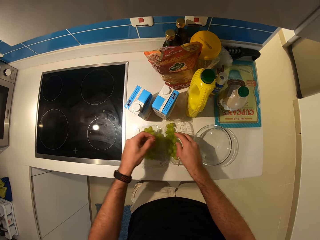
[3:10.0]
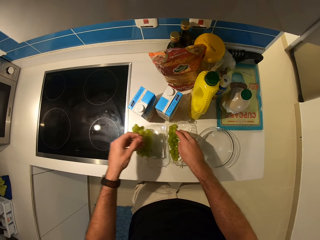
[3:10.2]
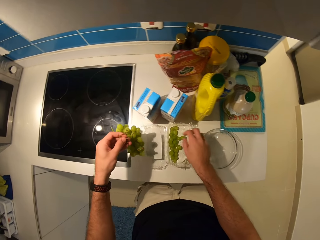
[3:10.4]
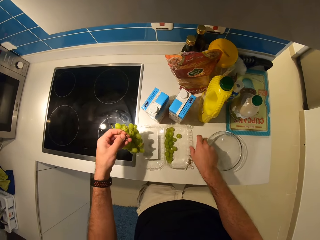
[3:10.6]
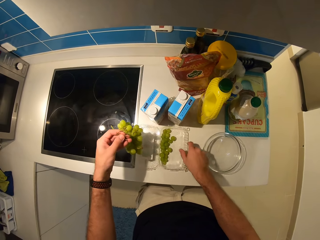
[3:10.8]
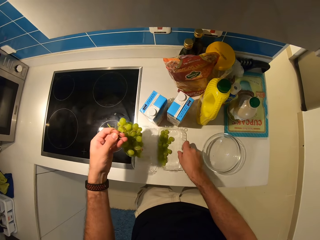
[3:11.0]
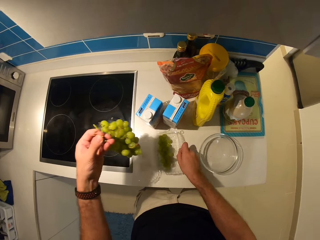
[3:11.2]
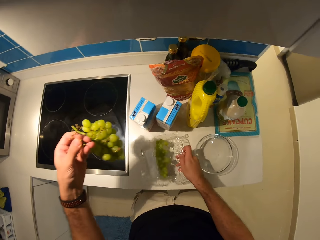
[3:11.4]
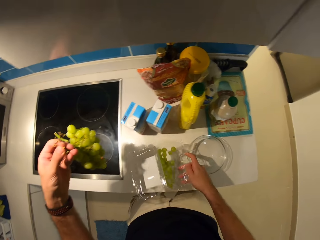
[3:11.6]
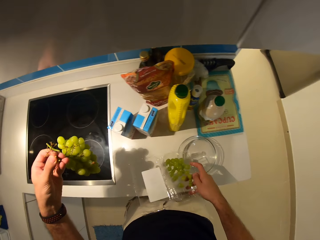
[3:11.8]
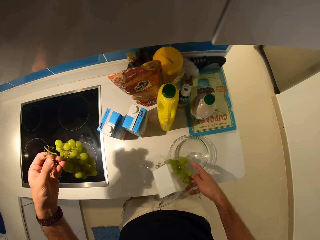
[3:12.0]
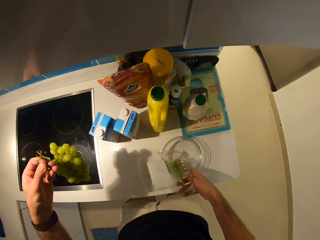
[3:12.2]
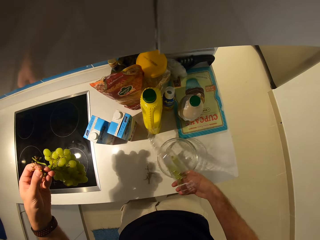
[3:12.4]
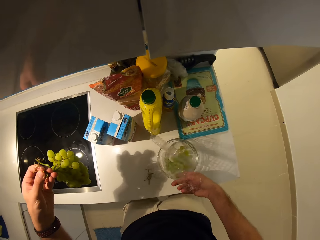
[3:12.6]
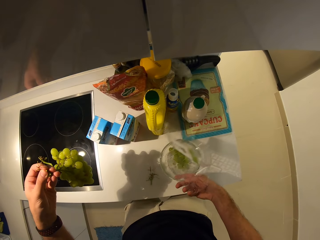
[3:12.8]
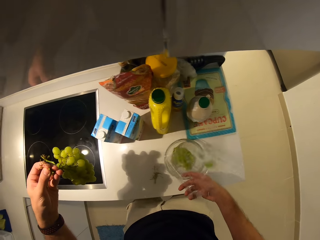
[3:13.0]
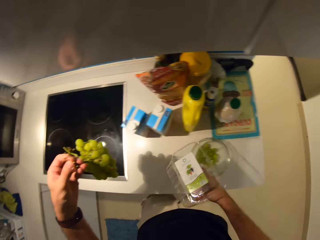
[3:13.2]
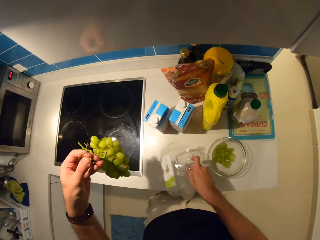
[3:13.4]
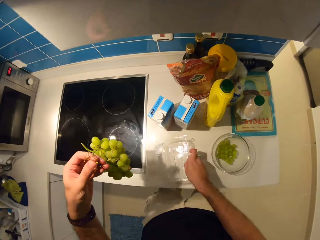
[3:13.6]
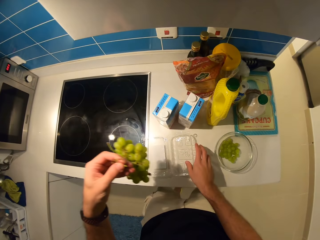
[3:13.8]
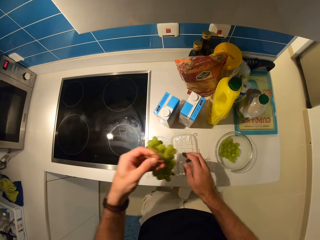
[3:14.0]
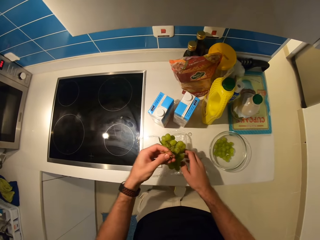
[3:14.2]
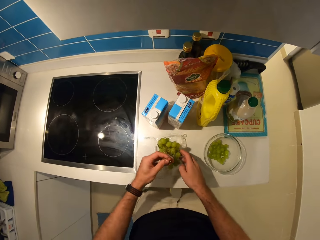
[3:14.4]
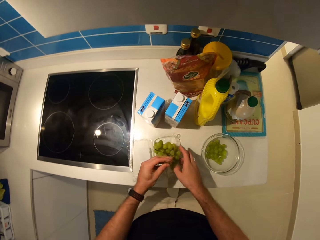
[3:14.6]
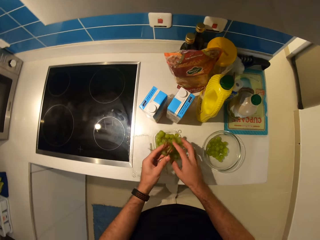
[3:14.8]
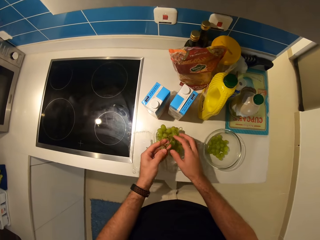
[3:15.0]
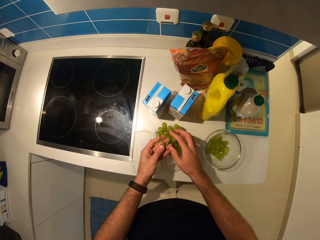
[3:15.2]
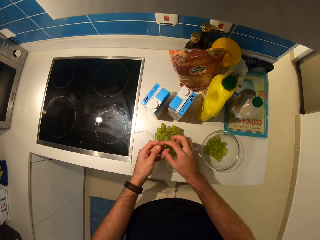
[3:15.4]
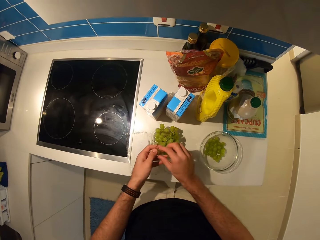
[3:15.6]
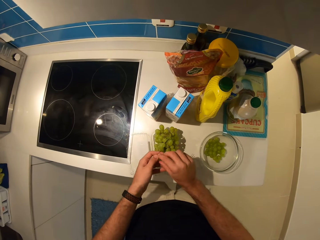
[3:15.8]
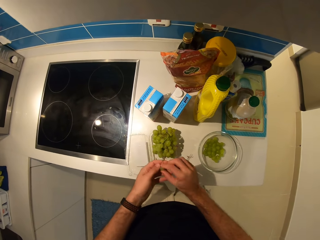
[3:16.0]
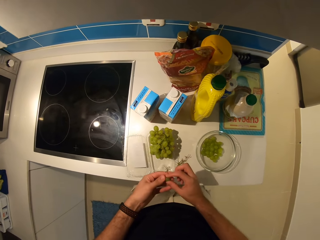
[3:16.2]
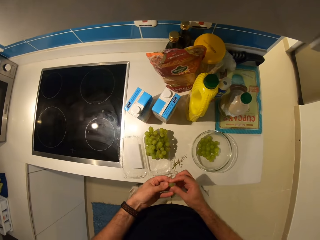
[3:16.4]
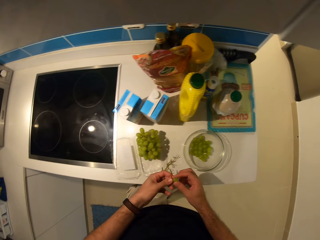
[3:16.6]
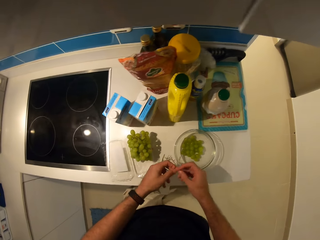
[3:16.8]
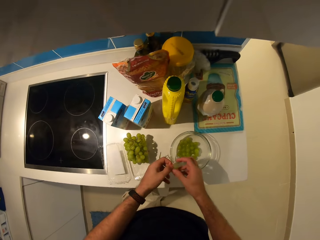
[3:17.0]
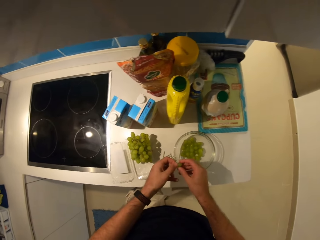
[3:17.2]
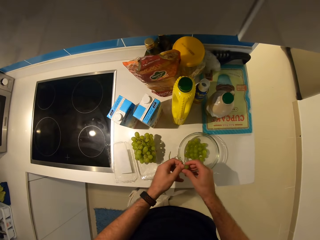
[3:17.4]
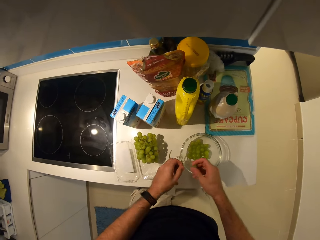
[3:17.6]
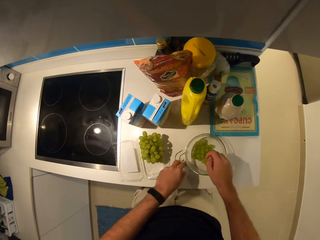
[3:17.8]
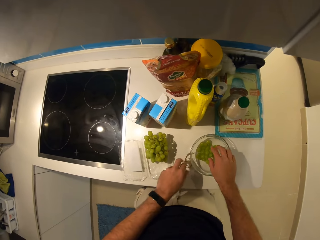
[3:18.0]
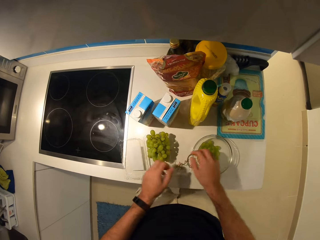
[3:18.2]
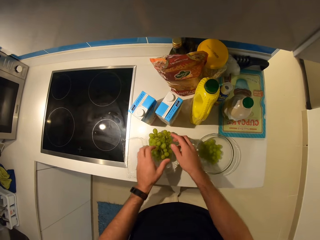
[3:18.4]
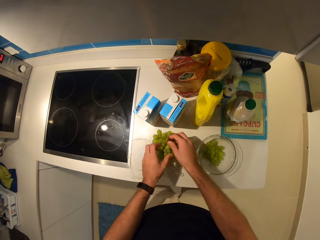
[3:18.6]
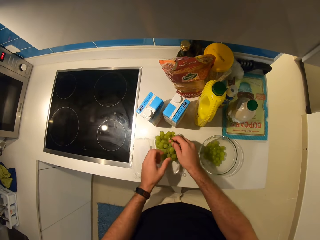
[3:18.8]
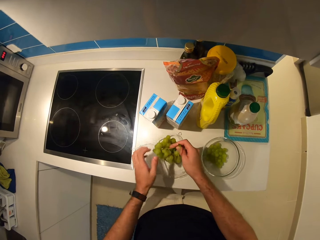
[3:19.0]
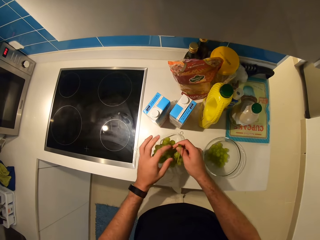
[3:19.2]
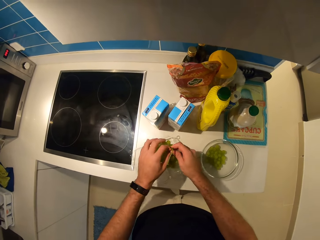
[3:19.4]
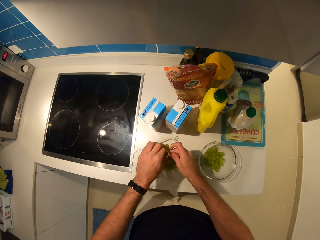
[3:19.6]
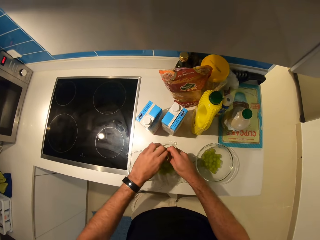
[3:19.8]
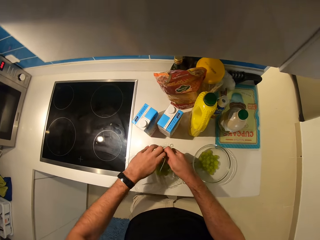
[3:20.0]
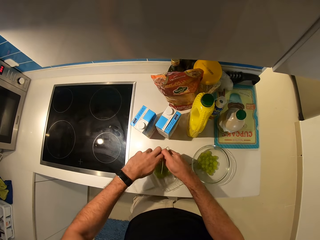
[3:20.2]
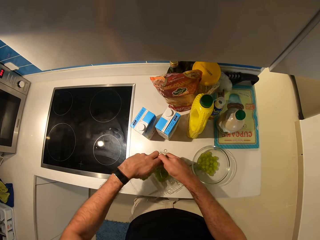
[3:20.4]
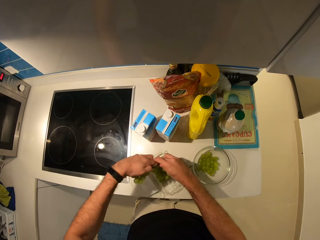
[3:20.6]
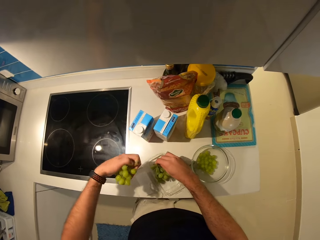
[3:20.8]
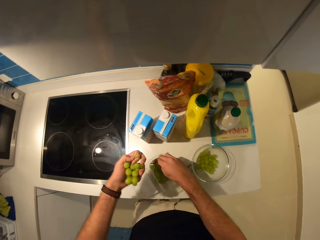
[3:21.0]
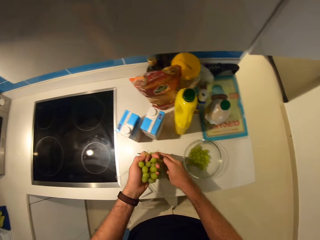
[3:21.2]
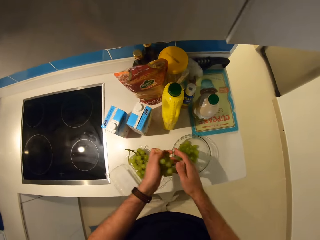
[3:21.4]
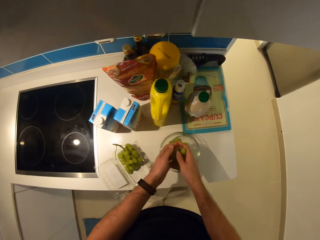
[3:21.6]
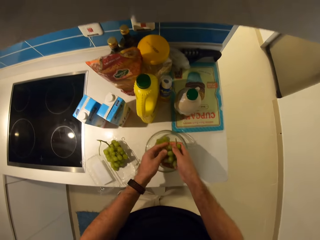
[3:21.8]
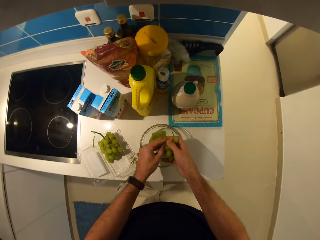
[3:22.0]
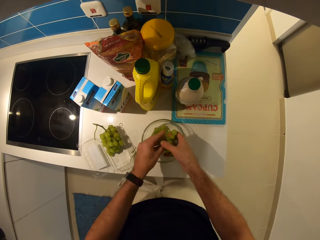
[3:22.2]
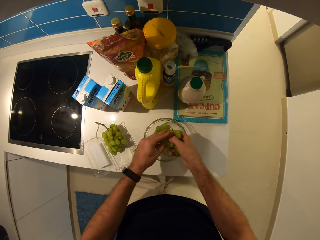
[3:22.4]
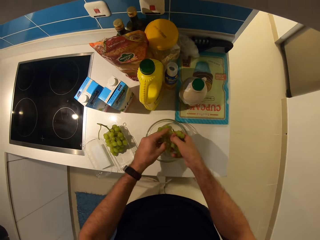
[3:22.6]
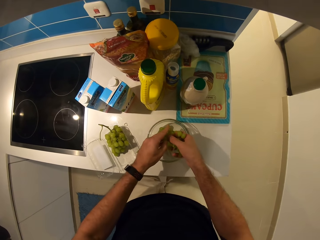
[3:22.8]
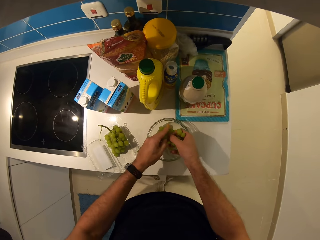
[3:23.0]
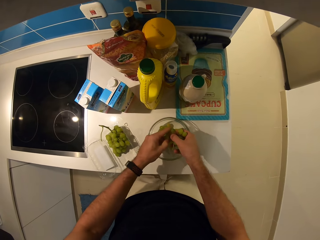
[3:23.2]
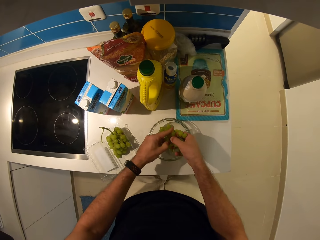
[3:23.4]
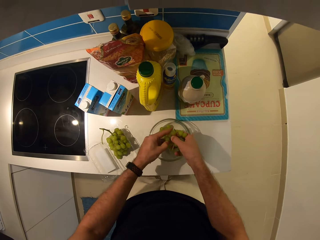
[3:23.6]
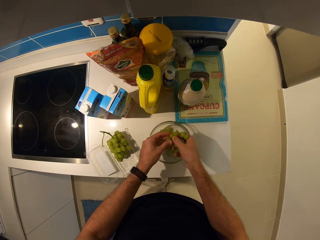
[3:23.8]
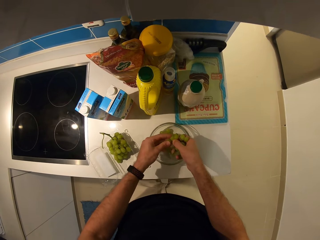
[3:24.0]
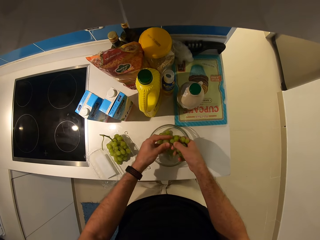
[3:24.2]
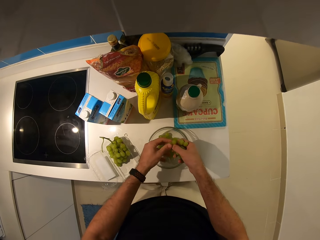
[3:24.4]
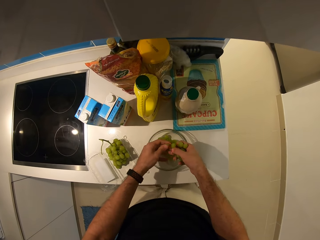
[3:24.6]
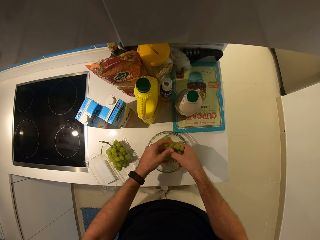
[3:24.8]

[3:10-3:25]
The camera wearer picks up the bunch of grapes with his left hand. He picks up the plastic pack with his right hand. He pours the grapes in the pack into the glass bowl. He places the pack on the table. He places the bunch of grapes in his left hand into the pack. He plucks grape vines from the grapes with his hands. He drops the grape in his right hand into the glass bowl. He places the stem on the table. He holds the bunch of grapes. He cuts a bunch of grapes. He plucks grape vines from the grapes with his hands.

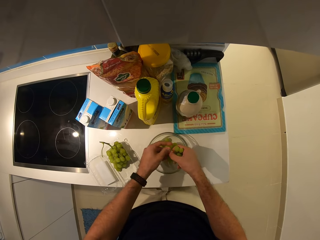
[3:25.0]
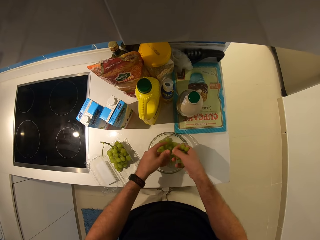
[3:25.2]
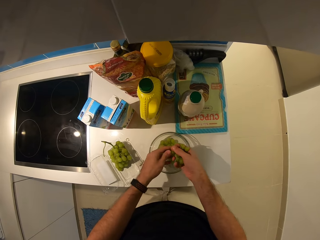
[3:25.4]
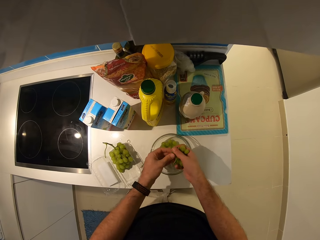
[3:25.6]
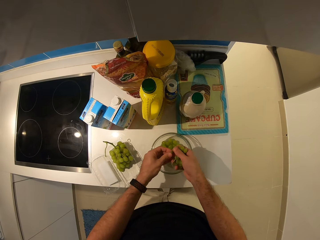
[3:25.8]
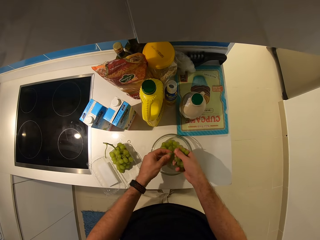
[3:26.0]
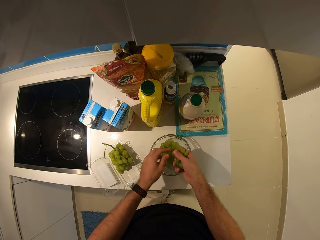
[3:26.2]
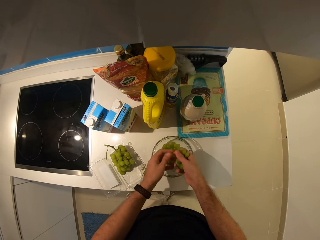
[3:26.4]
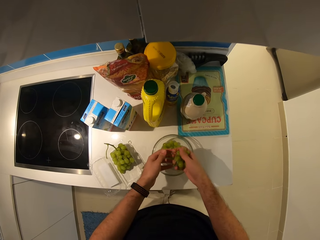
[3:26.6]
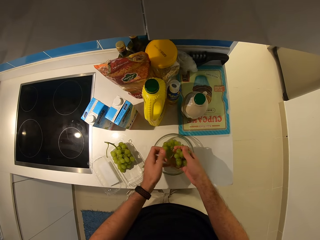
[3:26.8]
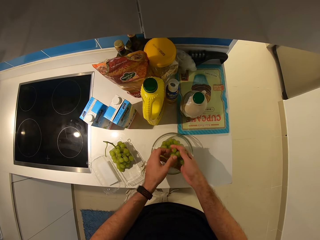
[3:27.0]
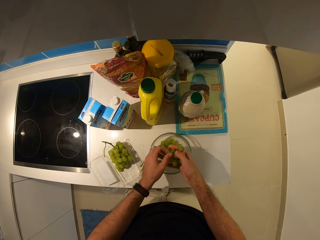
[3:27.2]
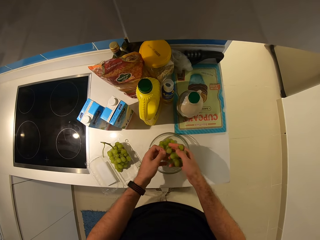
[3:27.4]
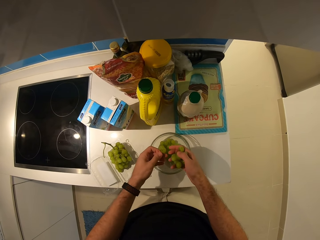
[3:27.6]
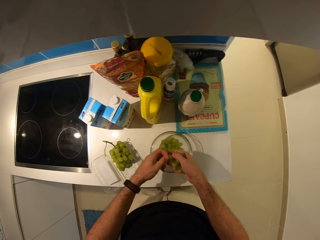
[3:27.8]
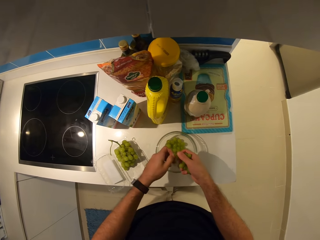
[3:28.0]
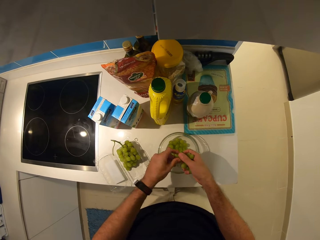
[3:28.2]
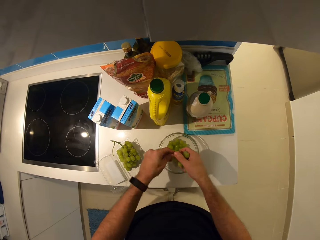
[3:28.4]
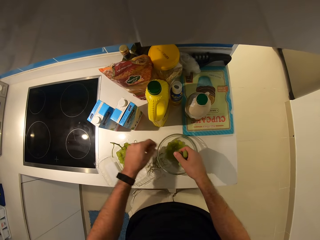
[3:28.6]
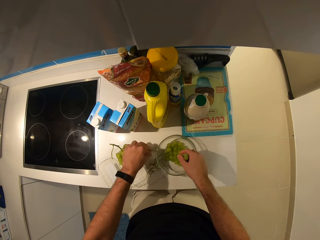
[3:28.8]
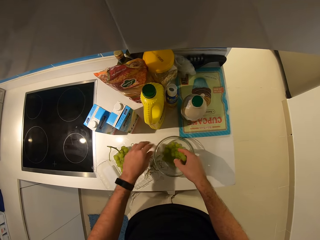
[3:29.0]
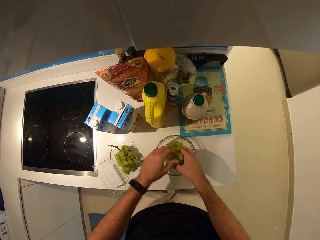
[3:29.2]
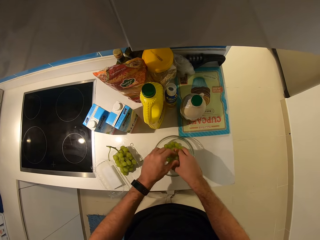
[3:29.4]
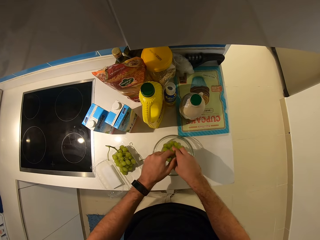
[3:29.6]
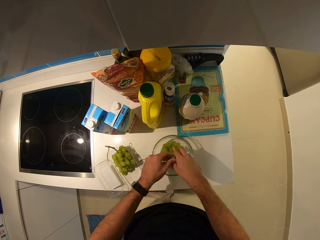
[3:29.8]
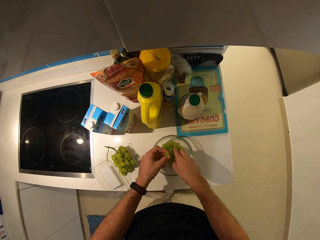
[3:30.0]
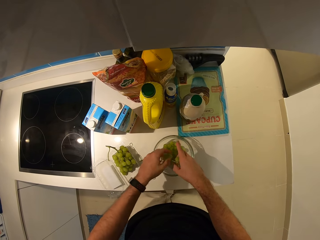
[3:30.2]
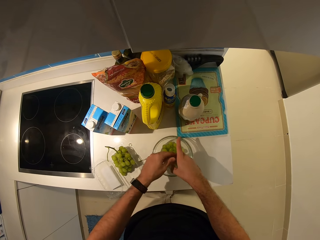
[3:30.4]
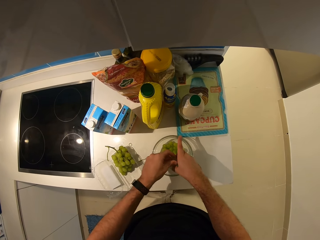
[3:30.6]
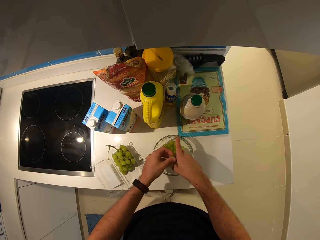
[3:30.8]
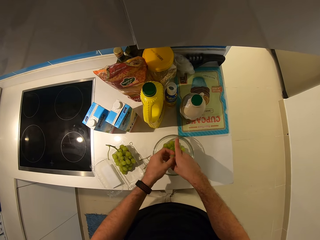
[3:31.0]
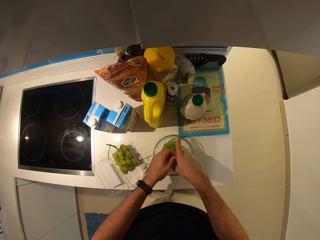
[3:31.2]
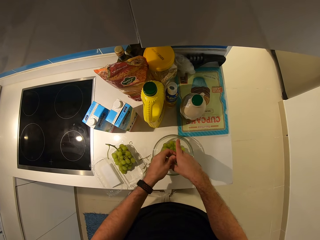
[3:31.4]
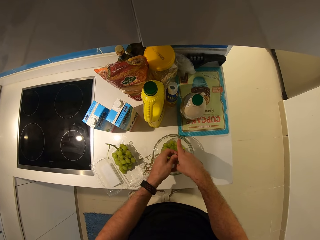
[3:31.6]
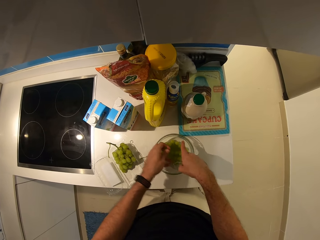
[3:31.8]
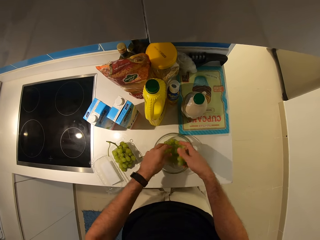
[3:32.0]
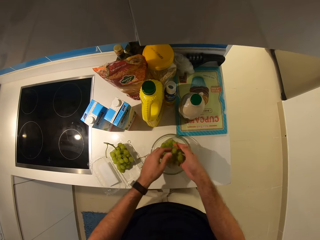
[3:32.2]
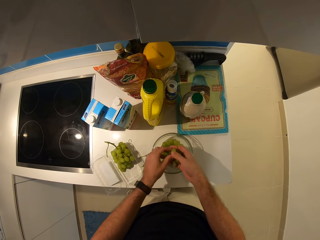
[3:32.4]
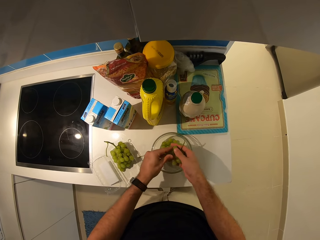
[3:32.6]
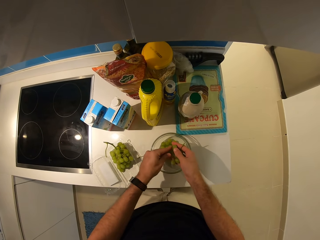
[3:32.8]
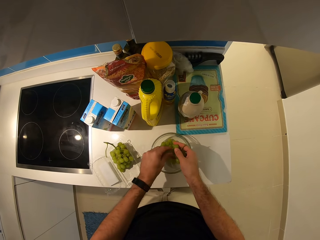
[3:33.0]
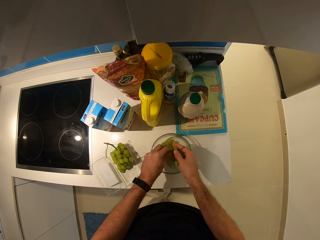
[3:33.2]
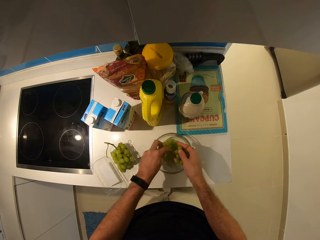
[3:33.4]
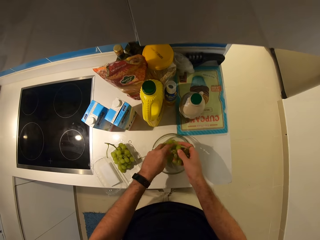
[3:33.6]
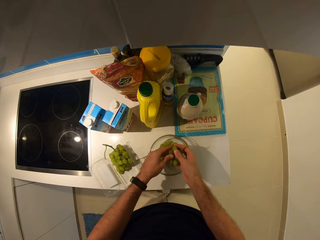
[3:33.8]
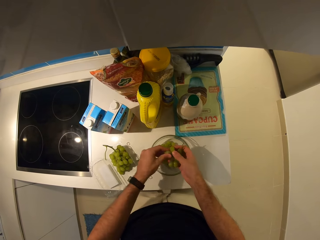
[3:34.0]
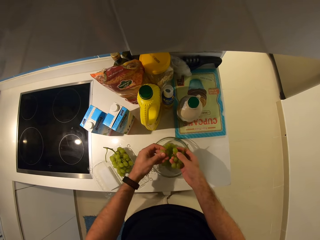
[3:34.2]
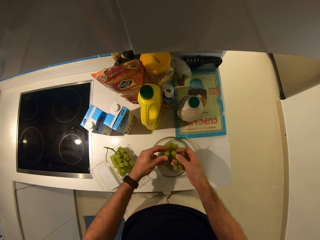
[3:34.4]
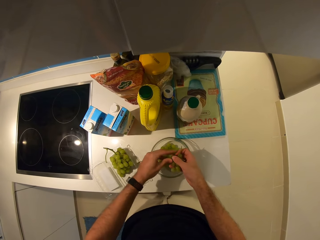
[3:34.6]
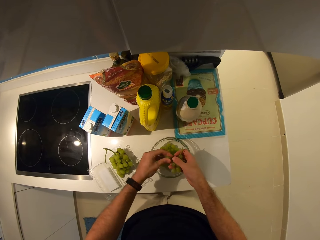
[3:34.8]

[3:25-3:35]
The camera wearer places the stem on the table. They remove the grapes from the stem and drop the grapes into the glass bowl.
